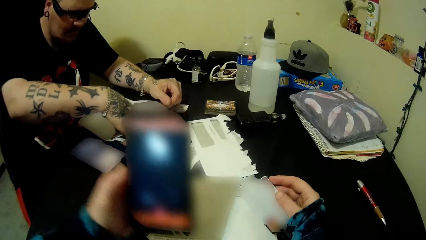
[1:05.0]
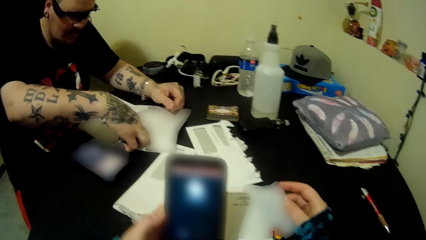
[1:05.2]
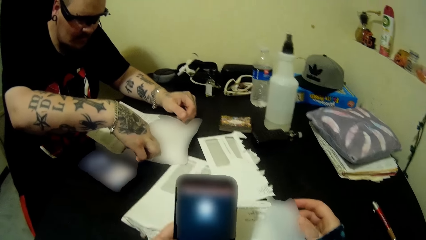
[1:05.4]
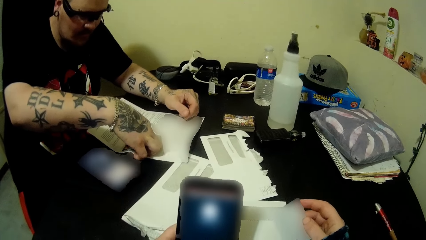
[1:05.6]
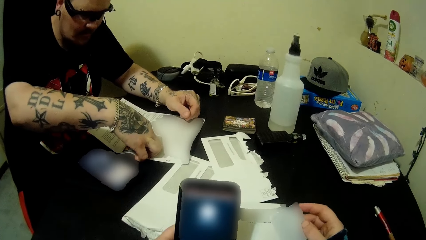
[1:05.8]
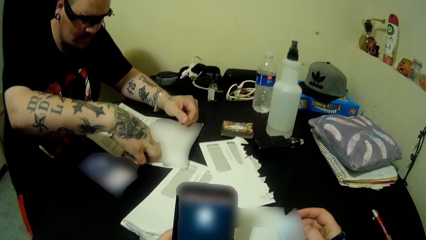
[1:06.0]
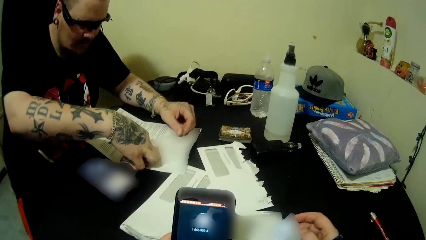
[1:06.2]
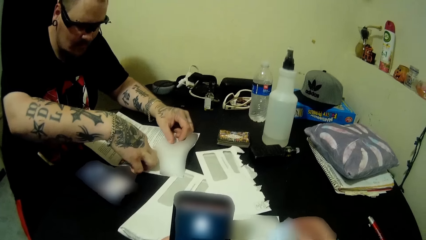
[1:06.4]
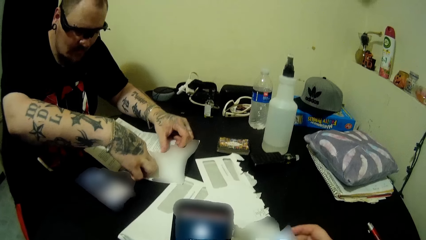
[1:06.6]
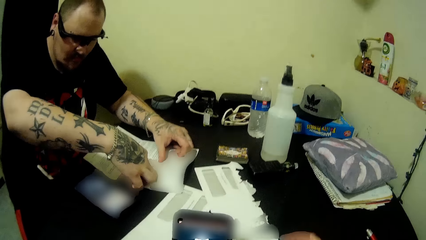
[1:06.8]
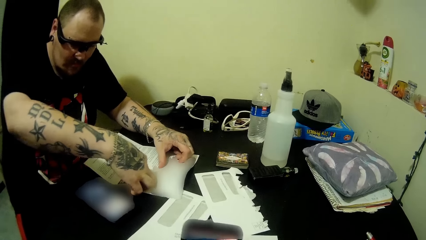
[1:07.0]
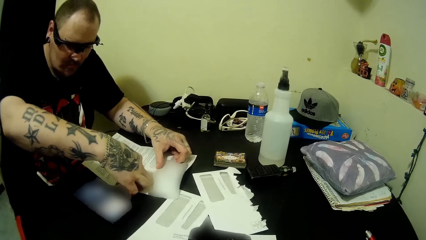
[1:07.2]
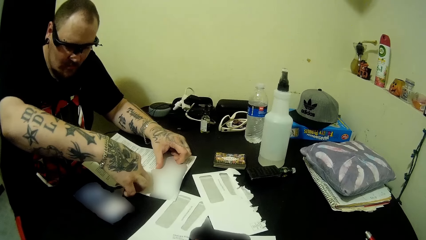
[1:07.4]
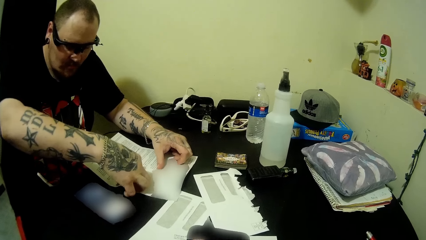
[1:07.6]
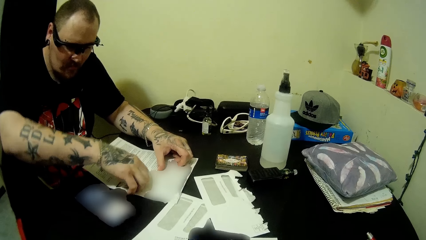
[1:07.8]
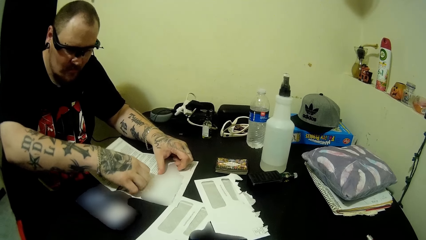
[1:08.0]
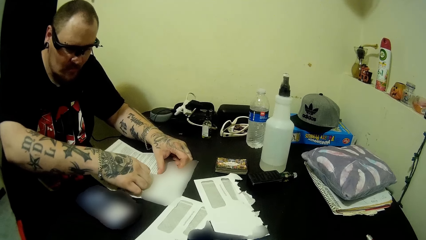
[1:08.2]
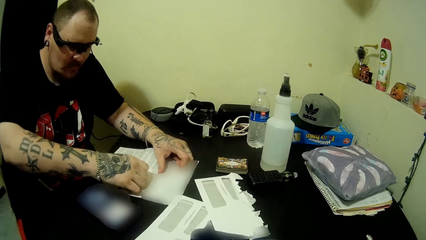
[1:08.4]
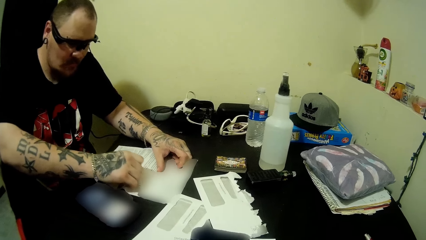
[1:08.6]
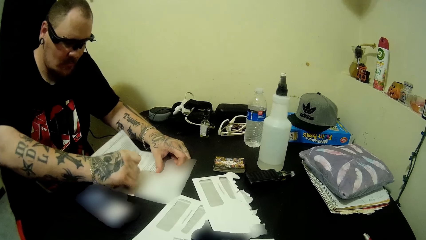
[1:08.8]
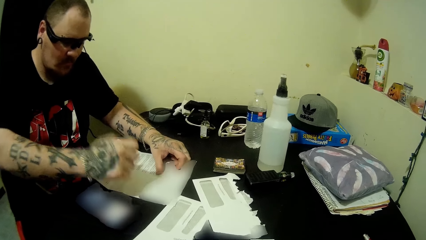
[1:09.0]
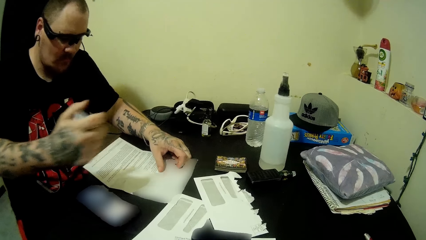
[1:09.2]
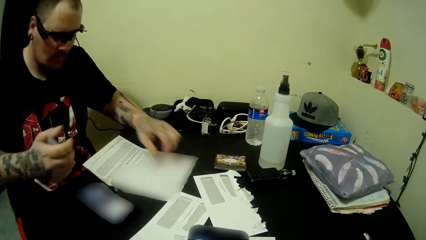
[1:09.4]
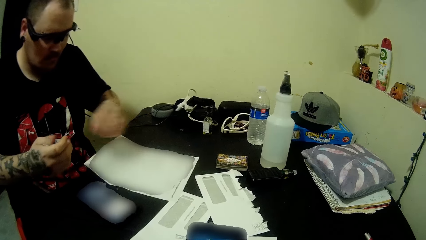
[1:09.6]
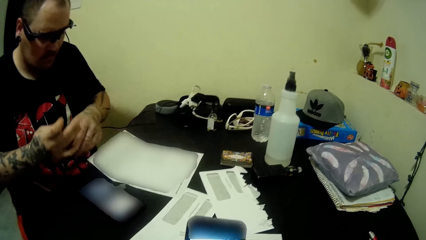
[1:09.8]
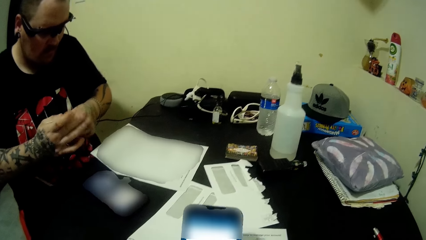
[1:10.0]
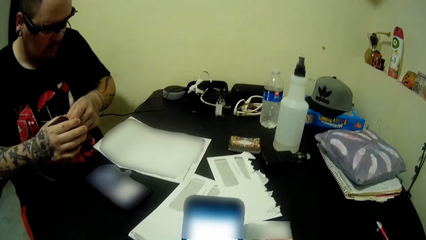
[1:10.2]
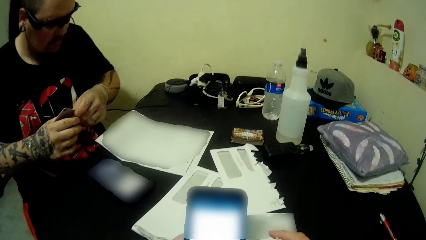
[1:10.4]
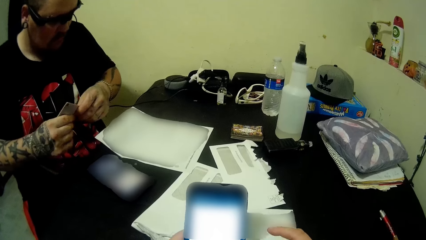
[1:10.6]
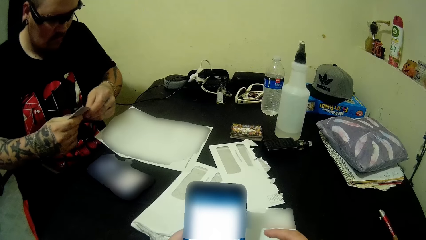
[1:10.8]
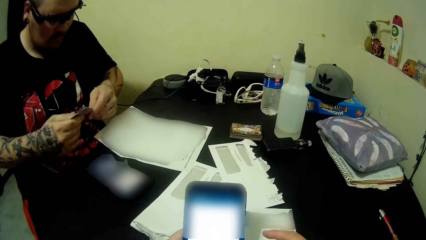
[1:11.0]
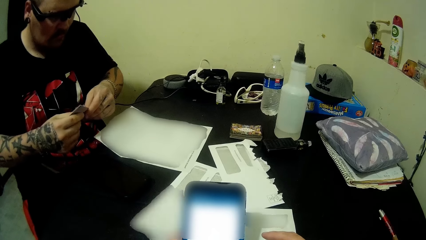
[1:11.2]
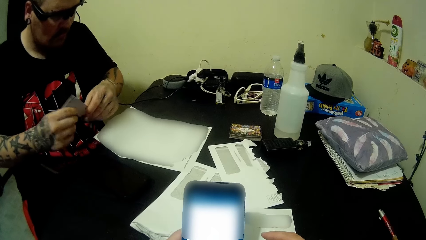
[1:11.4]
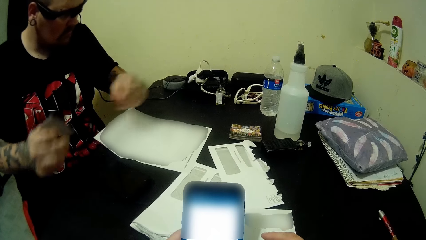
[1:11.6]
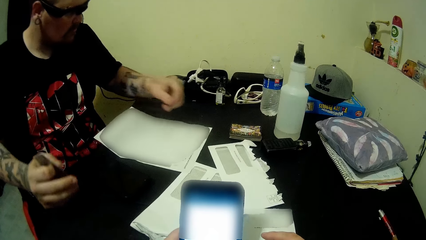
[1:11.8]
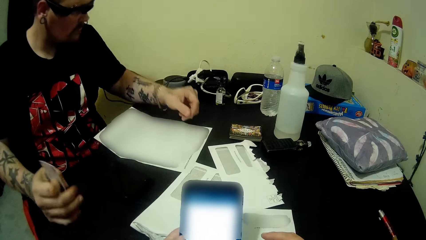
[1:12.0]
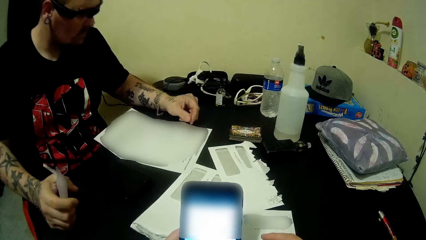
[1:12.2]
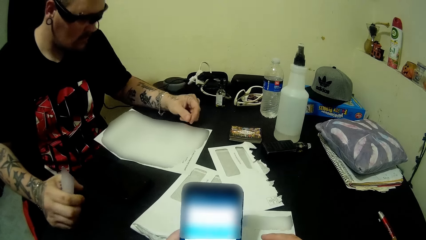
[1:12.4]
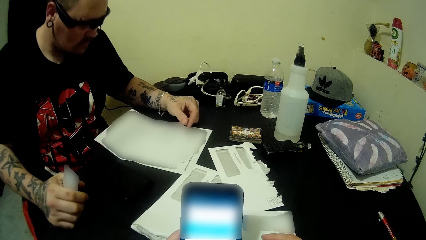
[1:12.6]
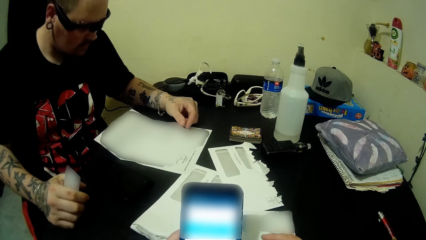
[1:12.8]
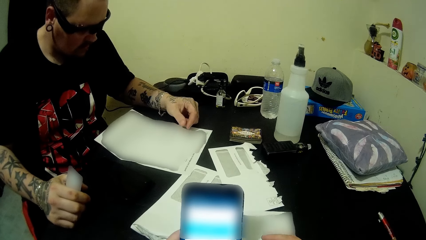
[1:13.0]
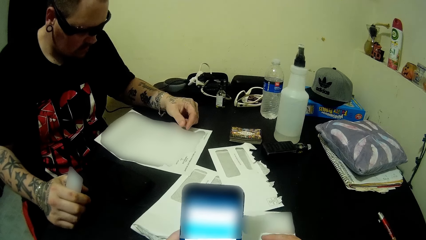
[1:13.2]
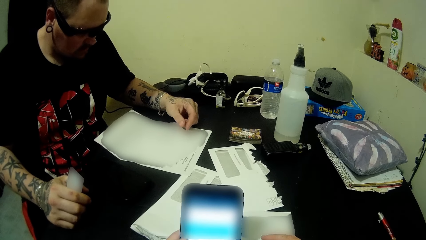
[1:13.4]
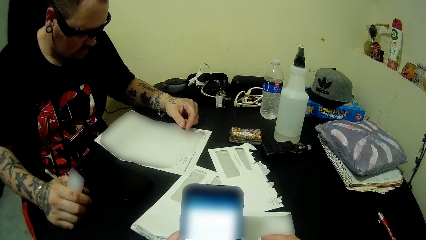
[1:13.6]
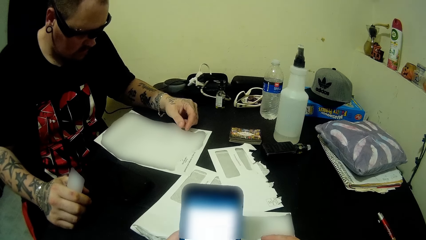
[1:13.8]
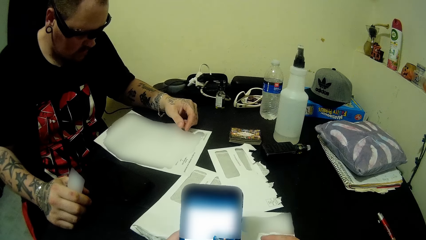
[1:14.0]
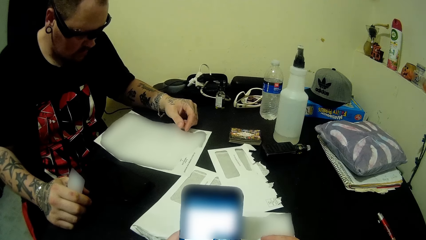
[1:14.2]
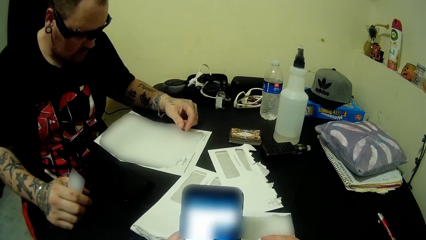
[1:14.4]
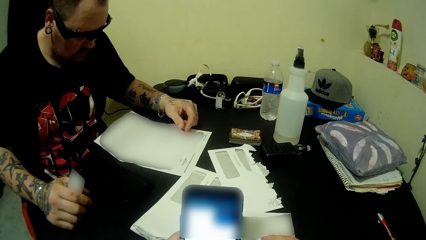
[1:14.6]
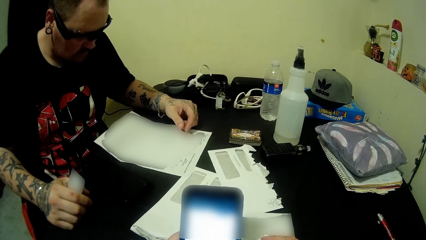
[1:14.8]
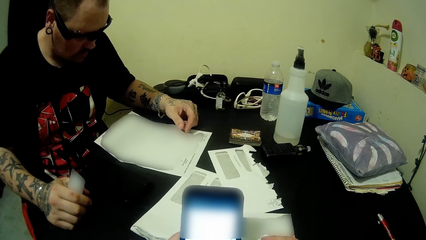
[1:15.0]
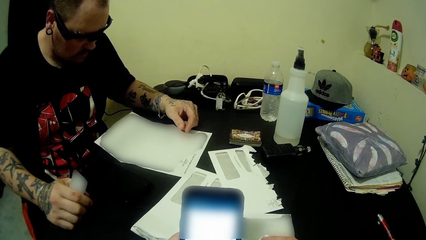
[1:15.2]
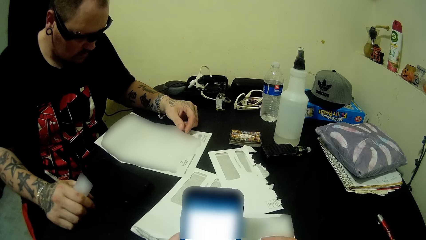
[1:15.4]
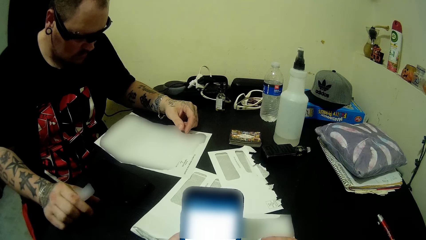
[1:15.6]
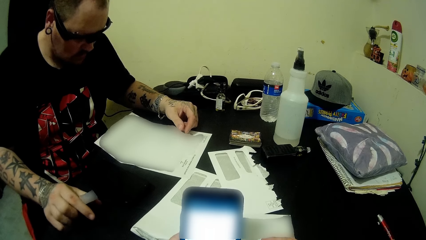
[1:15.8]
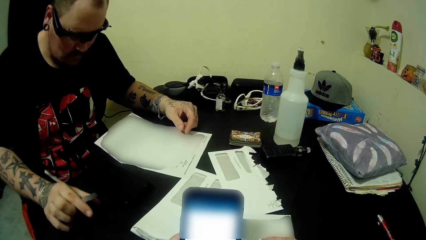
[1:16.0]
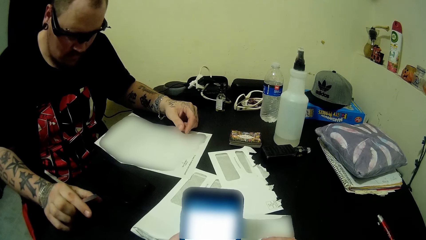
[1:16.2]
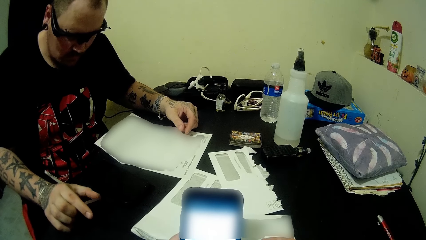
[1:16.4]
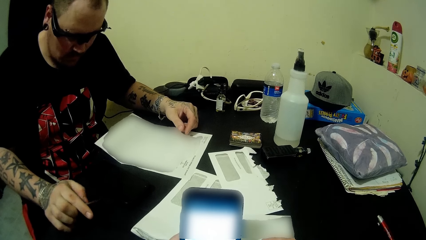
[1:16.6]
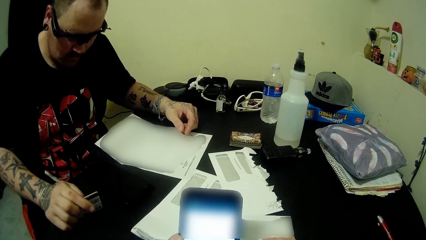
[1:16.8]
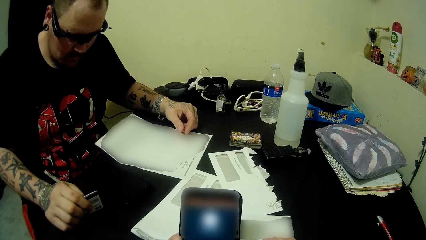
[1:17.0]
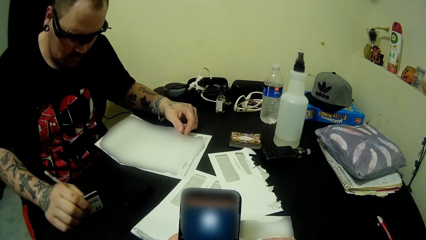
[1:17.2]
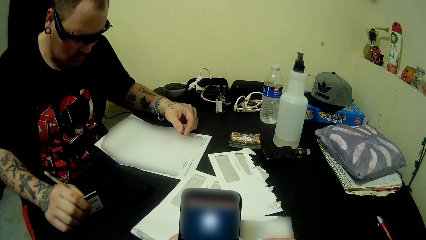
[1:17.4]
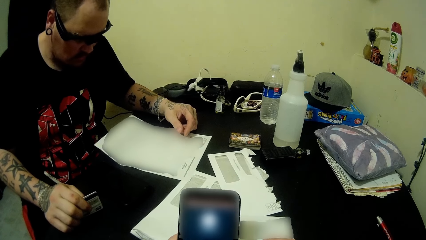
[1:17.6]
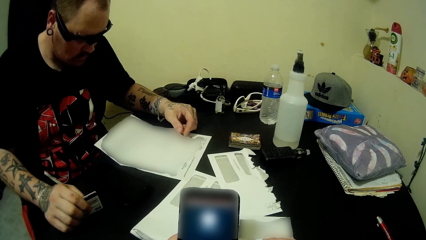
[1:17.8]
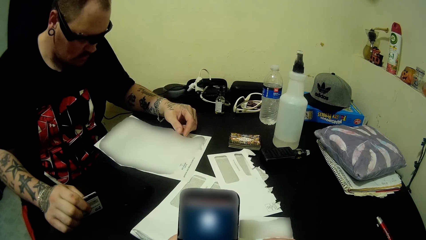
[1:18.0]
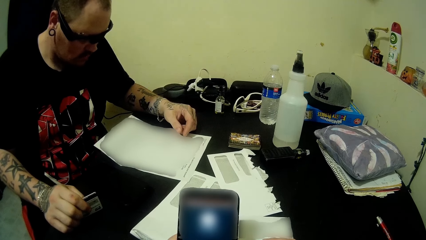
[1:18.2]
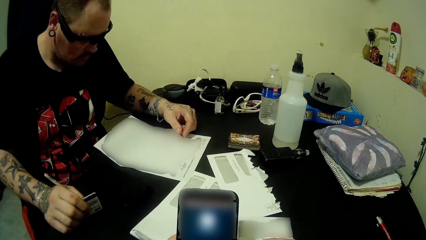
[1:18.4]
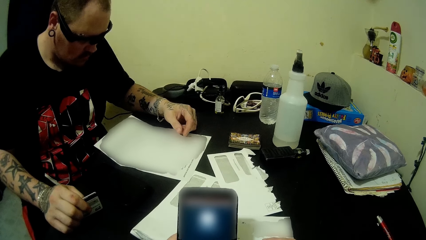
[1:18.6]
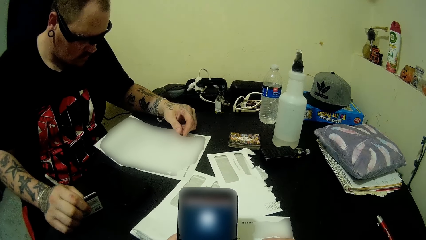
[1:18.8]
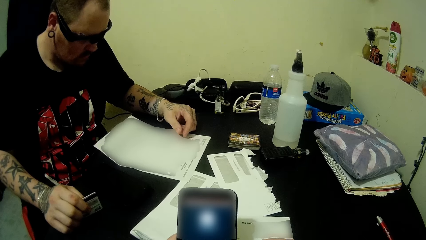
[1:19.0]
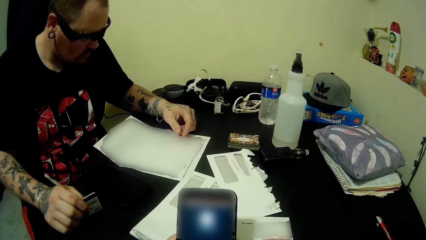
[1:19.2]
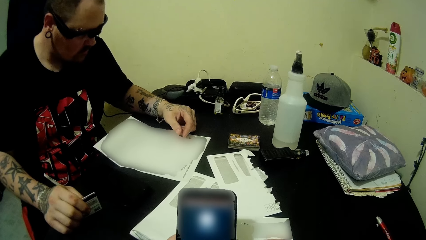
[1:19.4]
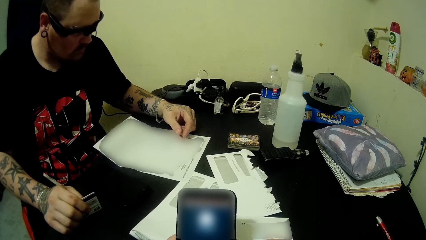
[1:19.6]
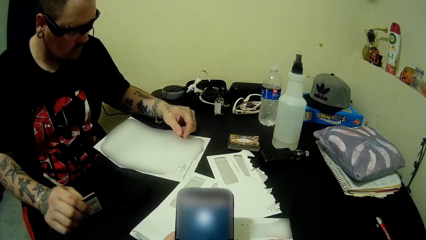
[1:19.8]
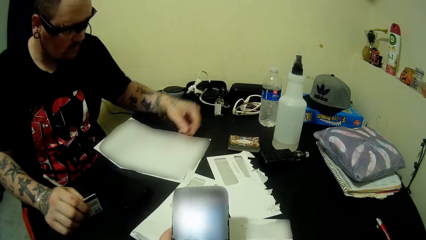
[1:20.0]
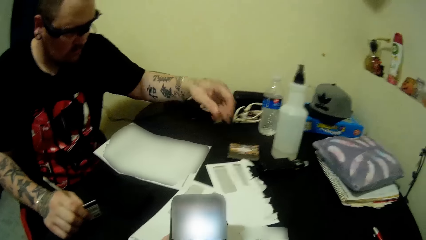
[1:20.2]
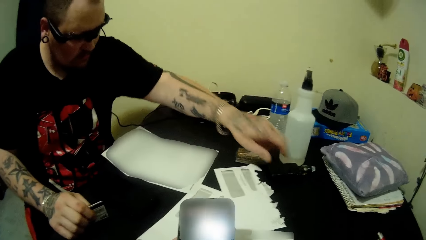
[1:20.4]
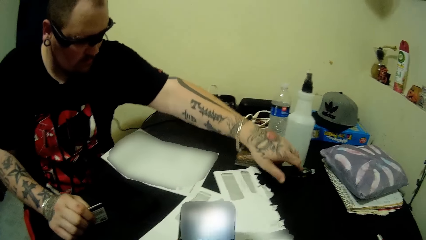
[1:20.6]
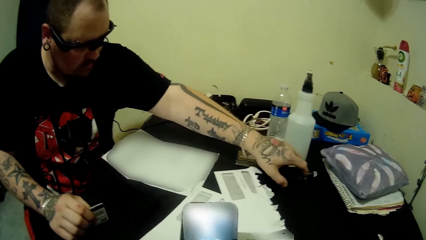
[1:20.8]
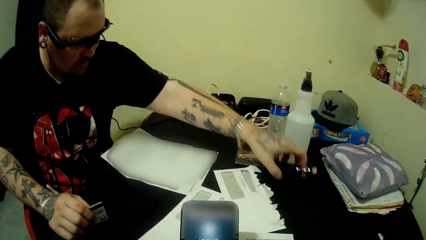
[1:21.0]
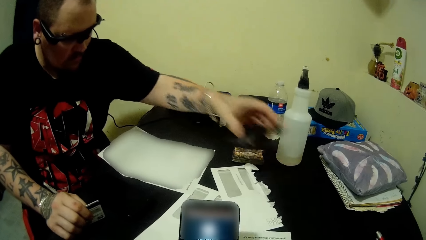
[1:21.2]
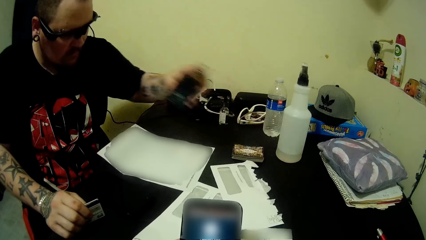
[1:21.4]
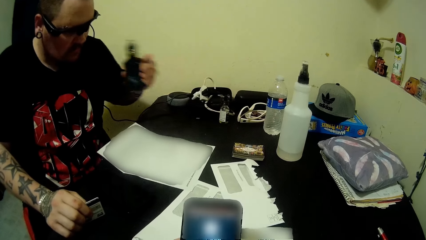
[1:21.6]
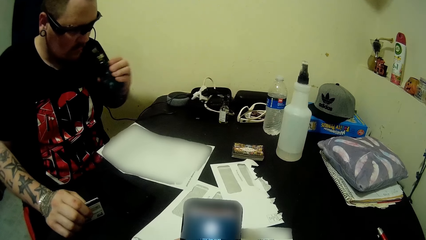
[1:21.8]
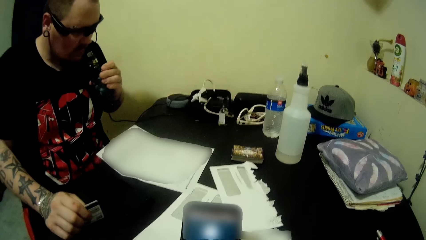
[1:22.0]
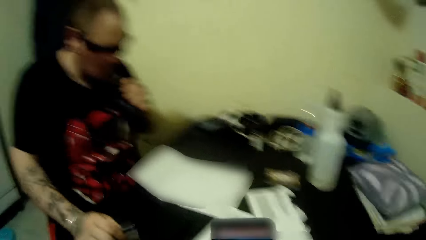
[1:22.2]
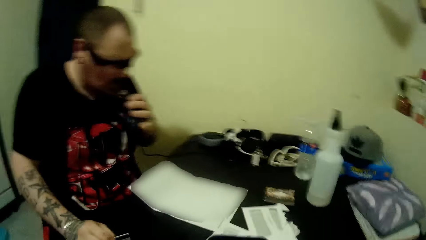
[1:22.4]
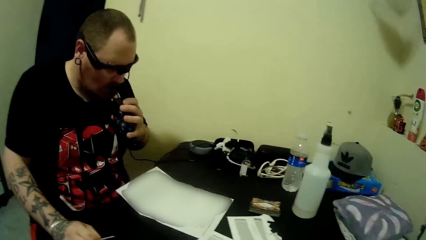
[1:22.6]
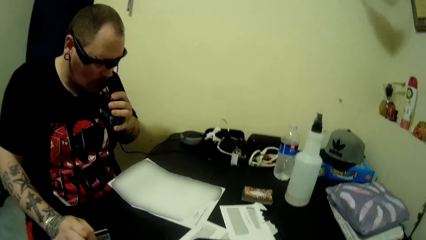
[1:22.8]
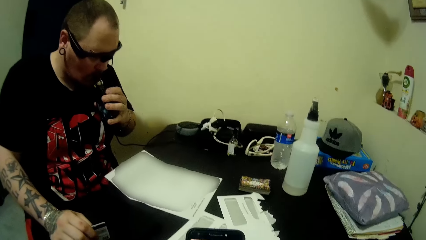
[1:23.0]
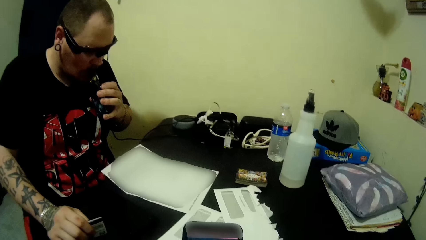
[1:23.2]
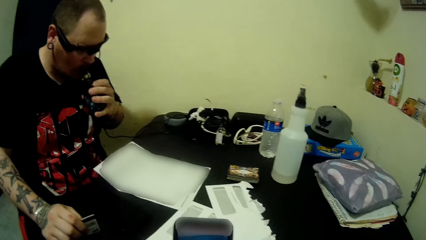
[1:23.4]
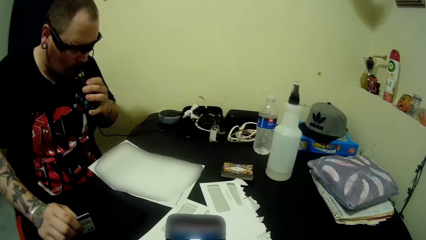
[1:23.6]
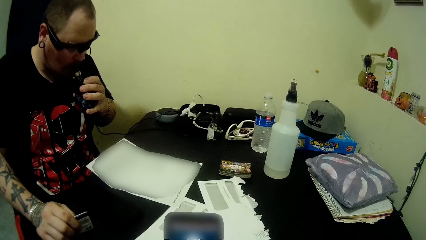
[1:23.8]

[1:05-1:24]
The camera wearer raises her phone. A man places hands on the paper and removes a card from the paper. The man holds the piece of paper. The man reads the paper and picks up the vape bottle.
